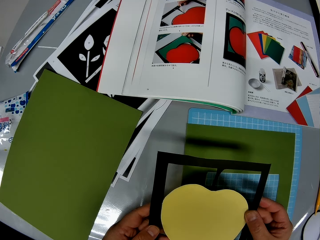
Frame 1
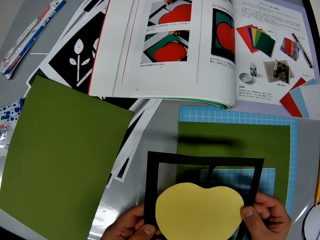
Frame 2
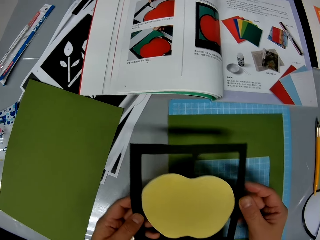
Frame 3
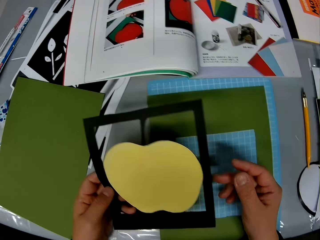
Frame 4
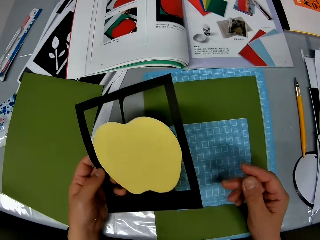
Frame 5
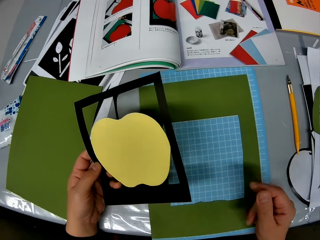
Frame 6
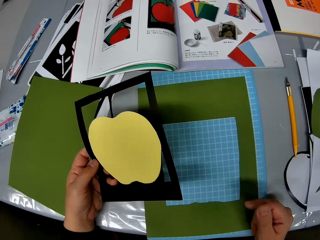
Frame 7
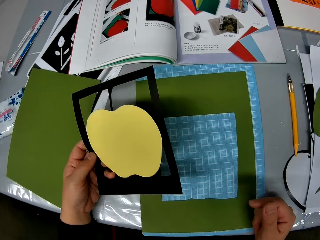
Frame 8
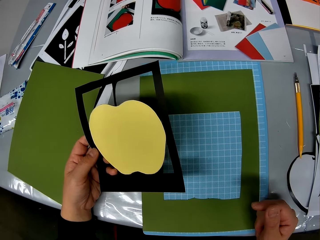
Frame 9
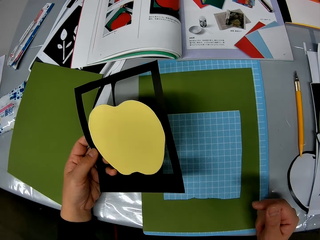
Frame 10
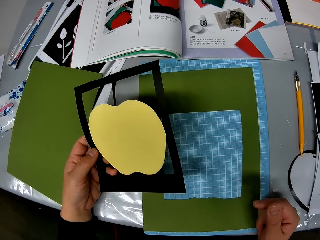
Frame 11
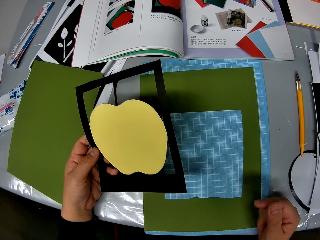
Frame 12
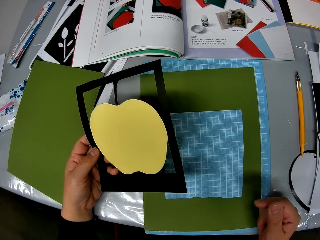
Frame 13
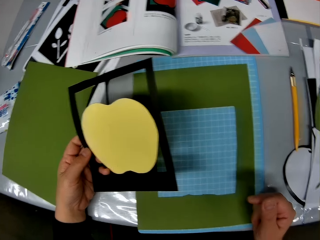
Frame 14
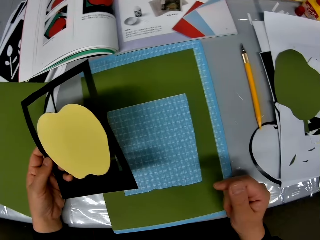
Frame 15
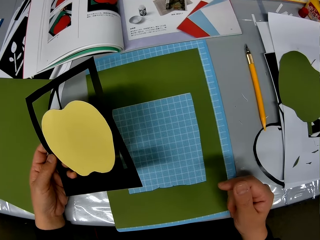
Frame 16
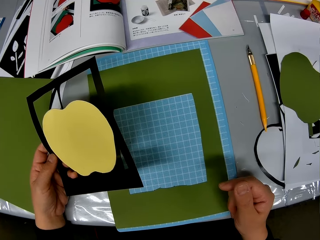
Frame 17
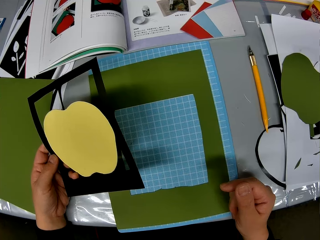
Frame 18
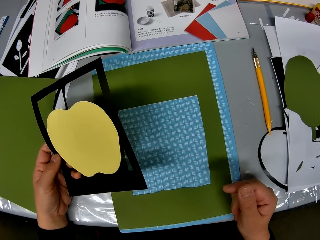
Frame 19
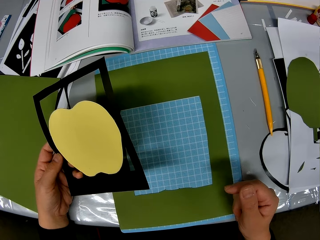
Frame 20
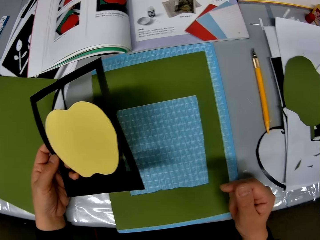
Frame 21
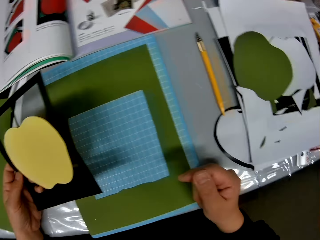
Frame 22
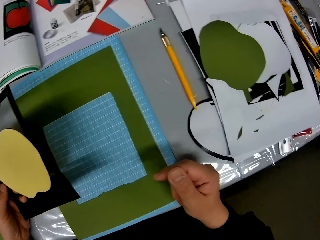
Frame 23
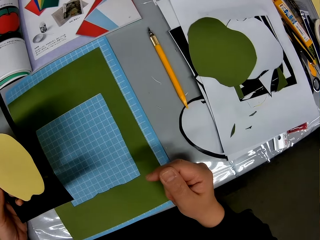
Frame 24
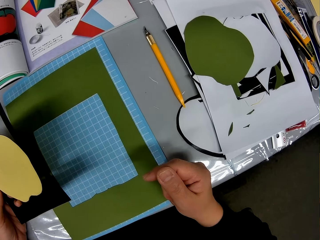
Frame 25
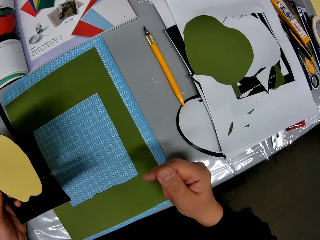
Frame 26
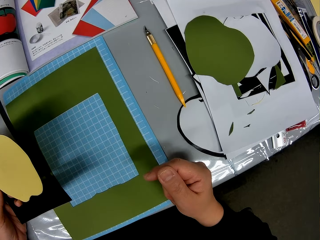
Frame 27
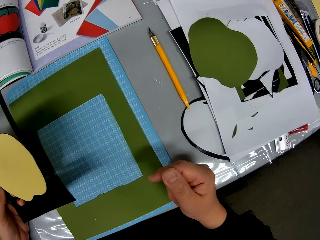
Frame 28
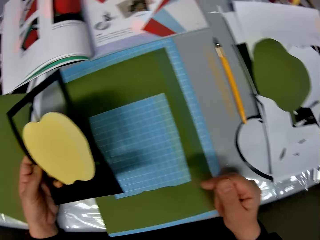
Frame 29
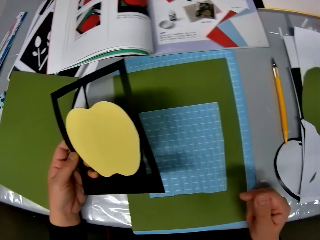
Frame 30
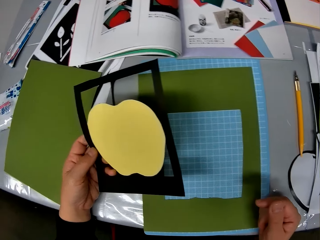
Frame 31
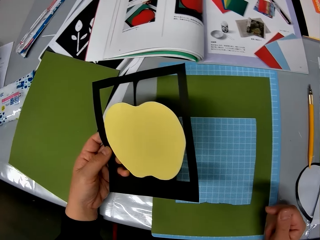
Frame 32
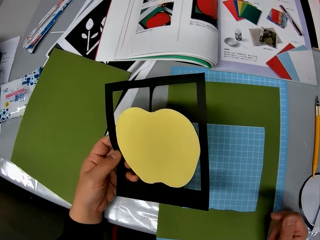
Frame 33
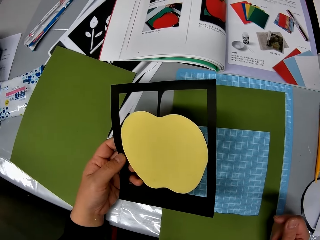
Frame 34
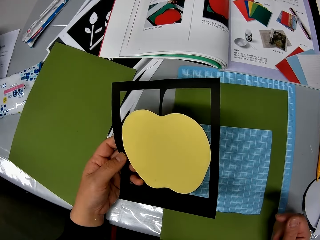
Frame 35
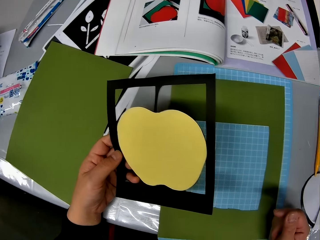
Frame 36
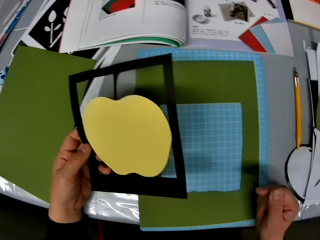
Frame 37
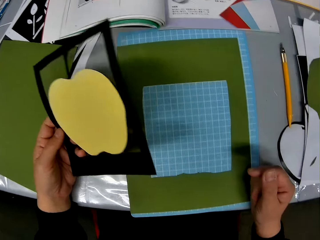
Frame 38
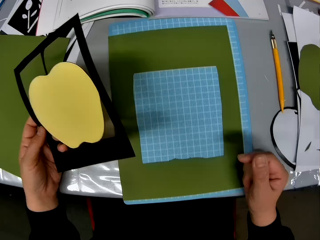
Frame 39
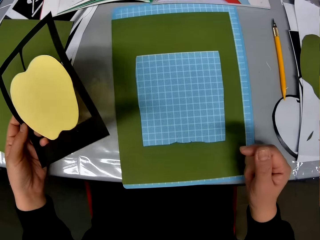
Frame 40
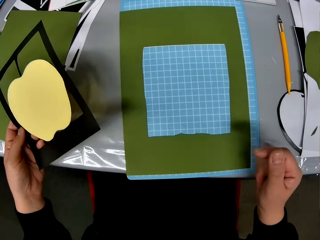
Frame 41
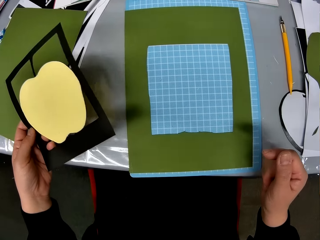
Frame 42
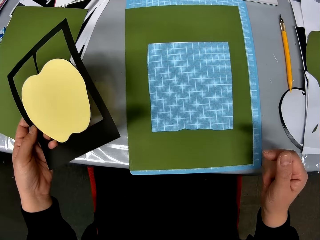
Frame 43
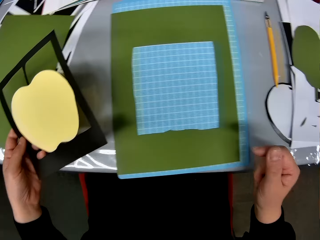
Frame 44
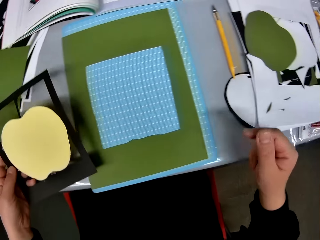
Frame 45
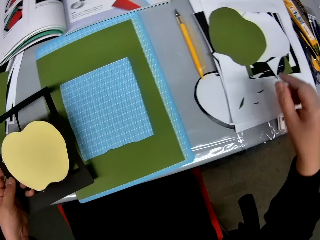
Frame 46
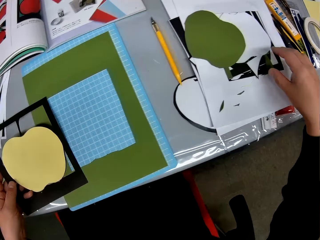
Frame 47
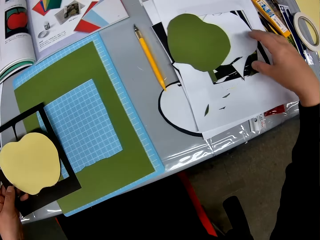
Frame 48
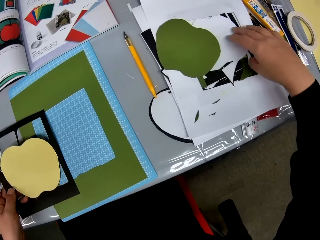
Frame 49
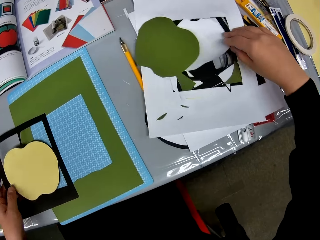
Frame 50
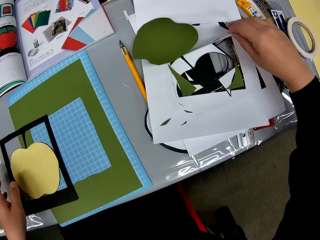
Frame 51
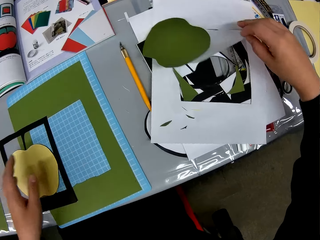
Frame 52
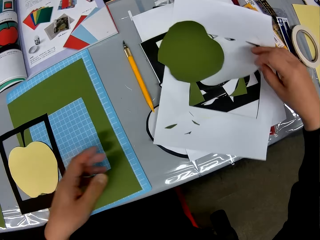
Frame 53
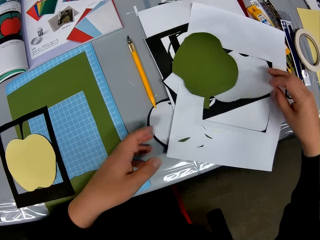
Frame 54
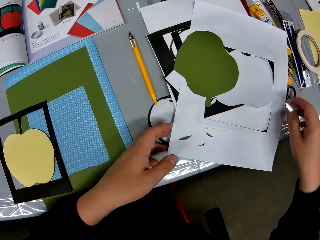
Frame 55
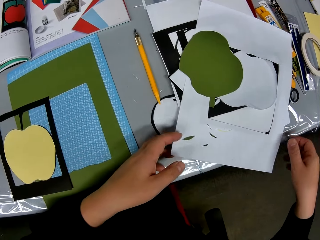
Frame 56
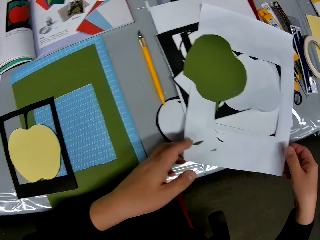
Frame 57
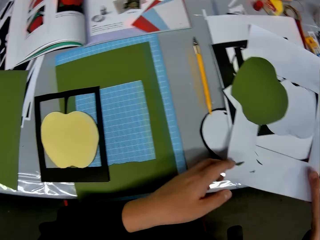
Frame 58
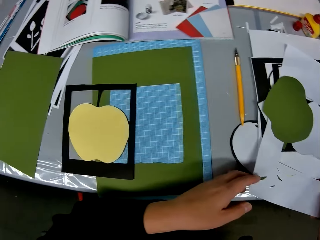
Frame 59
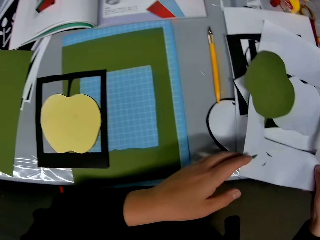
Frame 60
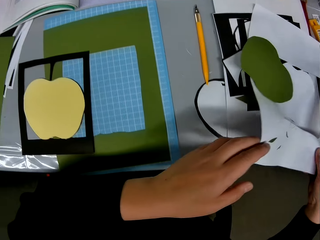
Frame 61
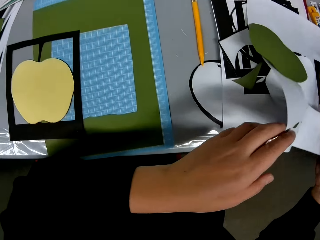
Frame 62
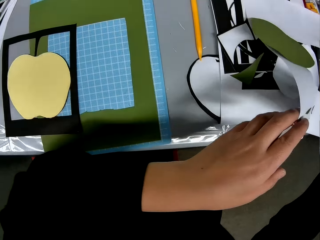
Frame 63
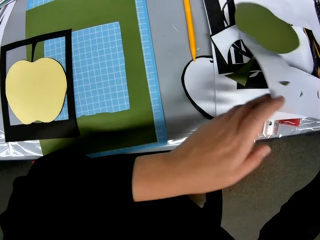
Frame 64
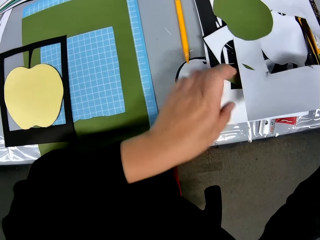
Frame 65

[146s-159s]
The camera wearer looks towards the mat craft board. They look towards the pieces of the card stocks. They look towards the green rectangle portion on the mat craft board. They move aside the left hand framed apple shape card stock. They direct the right hand towards the pieces of the card stocks. They drop the framed apple shape card stock. They search on pieces of card stocks on the table. They pick the paper edges of the paper piece.

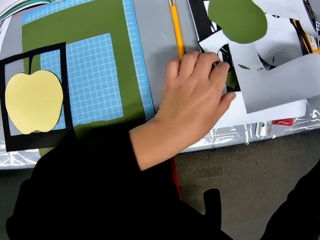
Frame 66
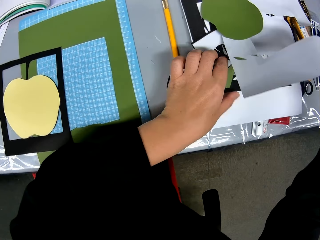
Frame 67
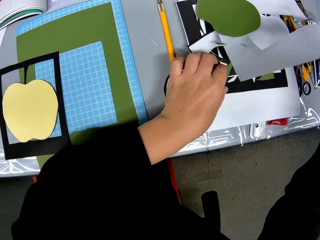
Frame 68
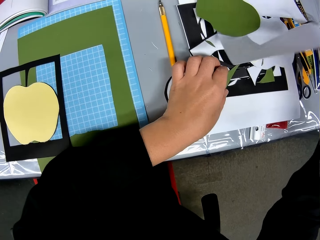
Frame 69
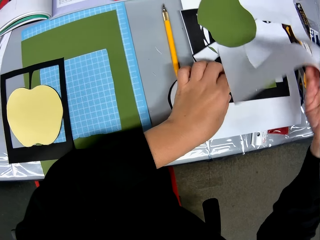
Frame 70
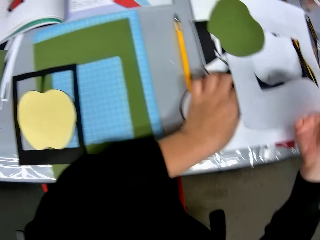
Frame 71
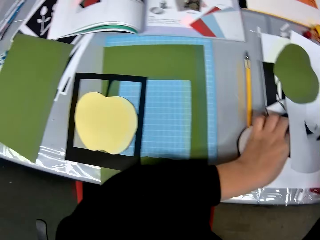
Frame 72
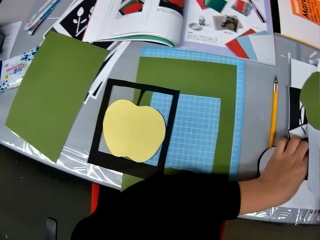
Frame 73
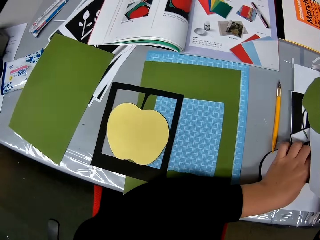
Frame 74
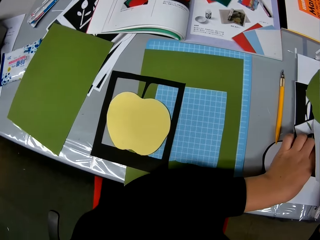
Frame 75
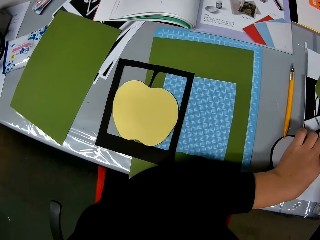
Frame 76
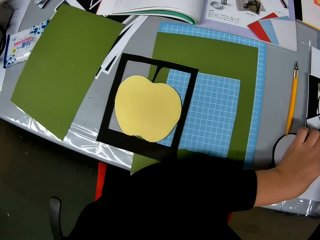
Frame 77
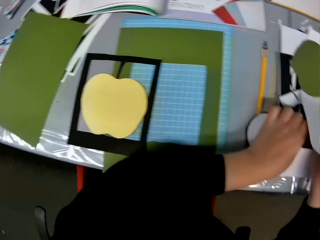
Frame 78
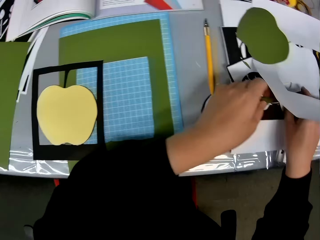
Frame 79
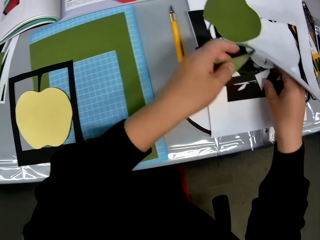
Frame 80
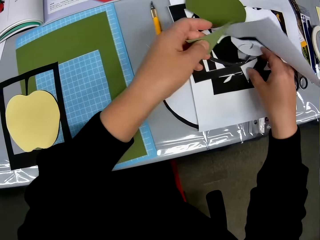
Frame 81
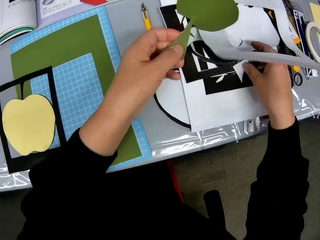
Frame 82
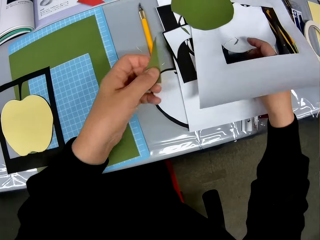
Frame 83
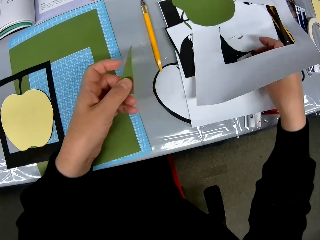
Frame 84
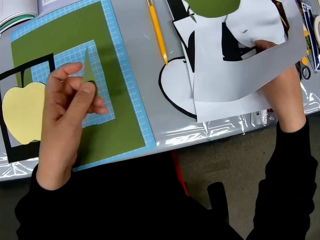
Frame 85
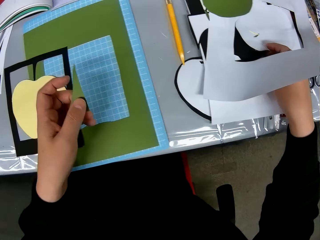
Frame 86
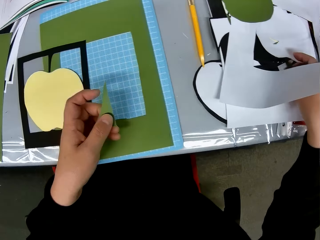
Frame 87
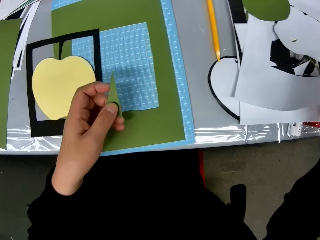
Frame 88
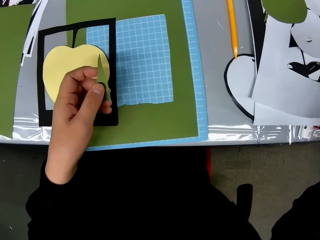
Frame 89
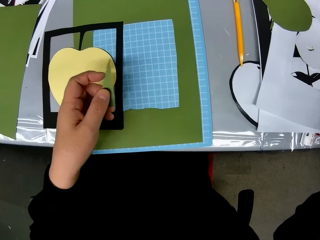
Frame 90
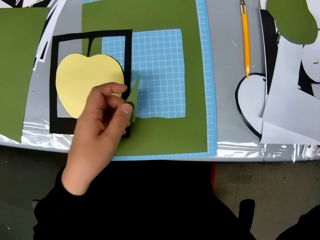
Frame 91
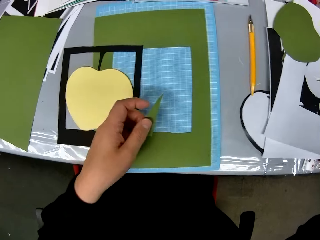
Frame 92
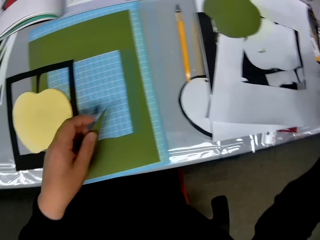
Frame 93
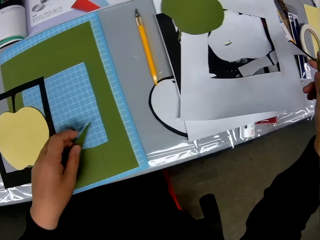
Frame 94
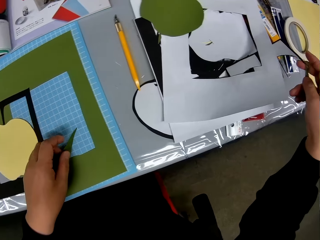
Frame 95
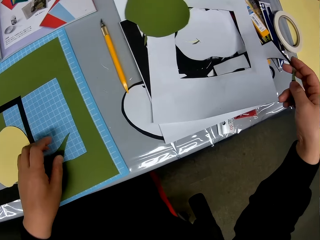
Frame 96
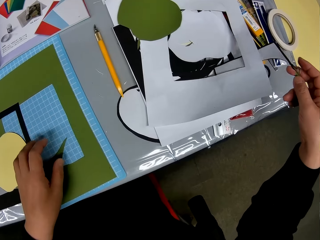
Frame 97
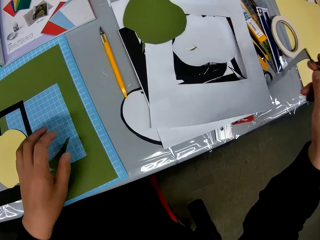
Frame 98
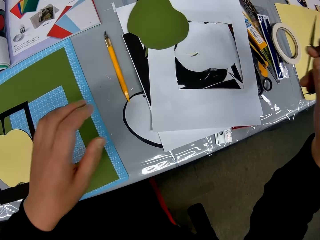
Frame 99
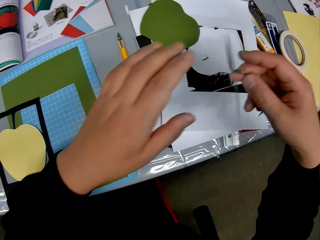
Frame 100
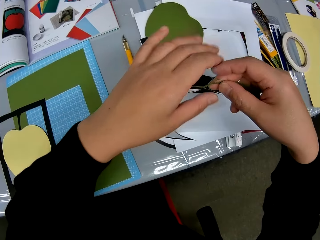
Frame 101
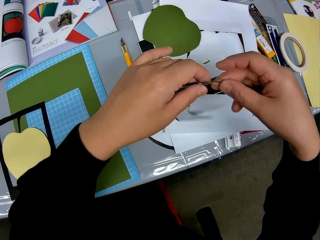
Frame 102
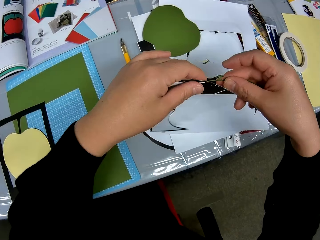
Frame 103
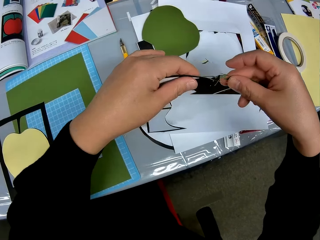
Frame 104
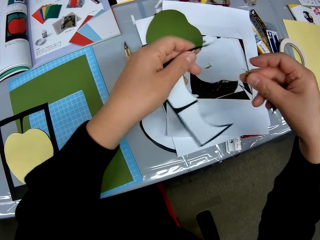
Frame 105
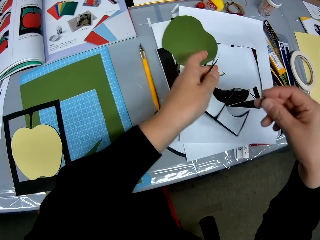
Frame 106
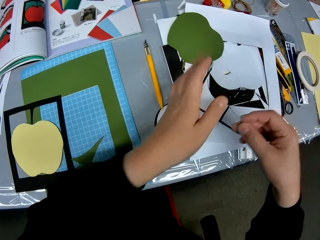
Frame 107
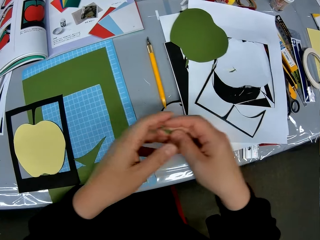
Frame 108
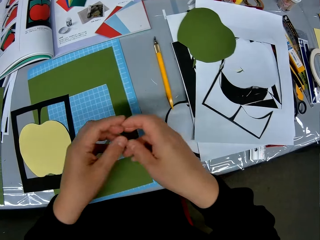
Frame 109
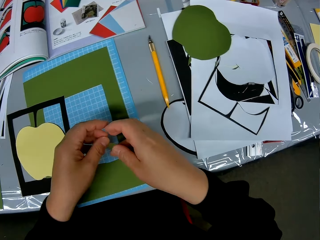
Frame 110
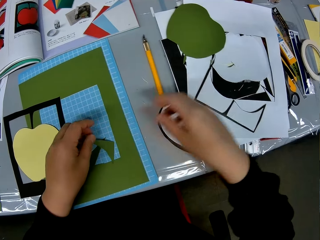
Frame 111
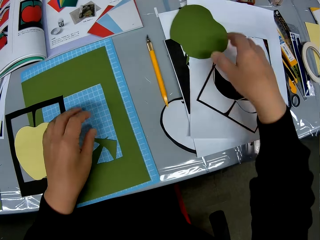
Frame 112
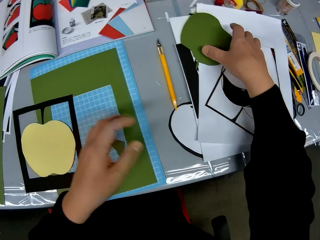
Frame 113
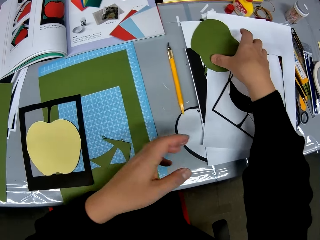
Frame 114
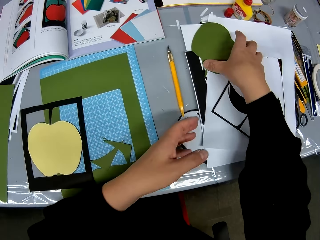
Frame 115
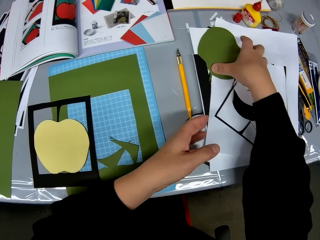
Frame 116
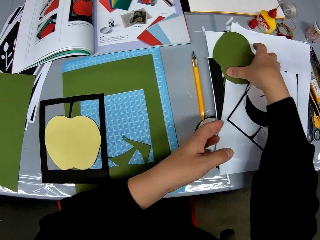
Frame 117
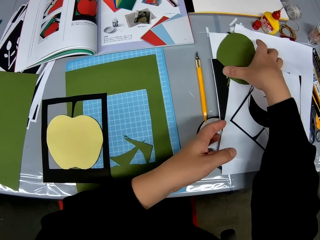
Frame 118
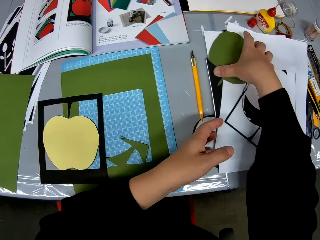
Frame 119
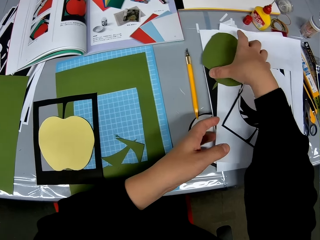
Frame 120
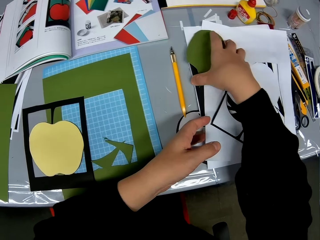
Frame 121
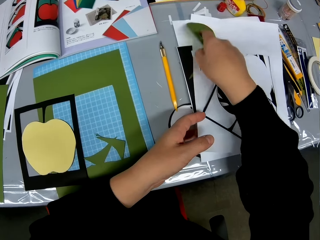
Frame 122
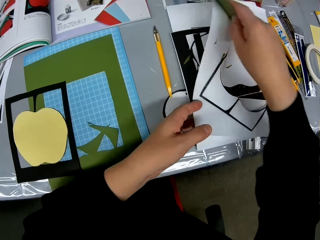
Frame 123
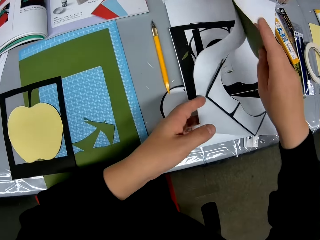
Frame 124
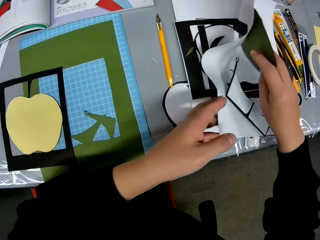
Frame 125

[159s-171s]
The camera wearer picks a piece of card stock. They look towards the mat craft board. They look towards the pieces of the card stocks. They pull a piece of card stock. They put aside a piece of card stock. They detach a piece of card stock from a piece of card stock. They put down a piece of card stock. They put down a piece of card stock again. They pick the green apple shape portion with the right hand.
